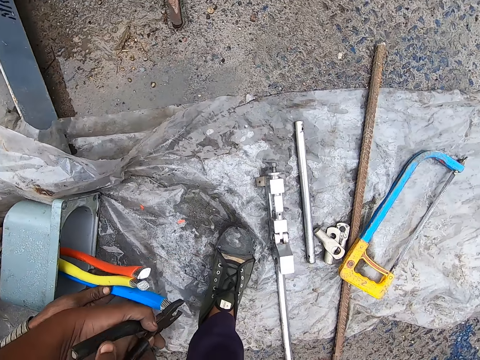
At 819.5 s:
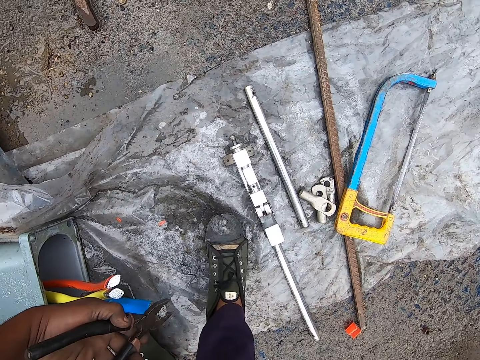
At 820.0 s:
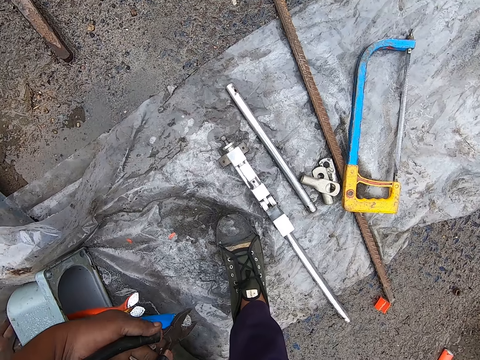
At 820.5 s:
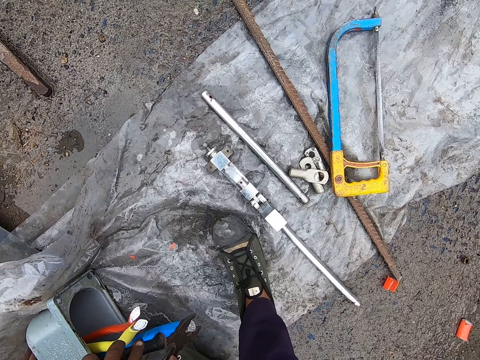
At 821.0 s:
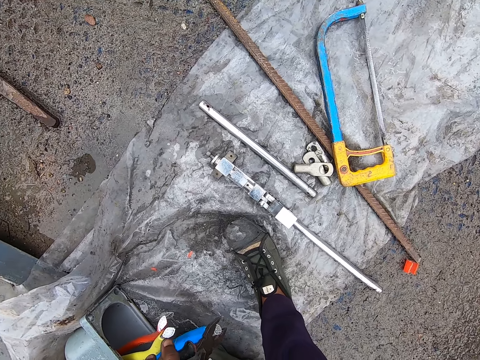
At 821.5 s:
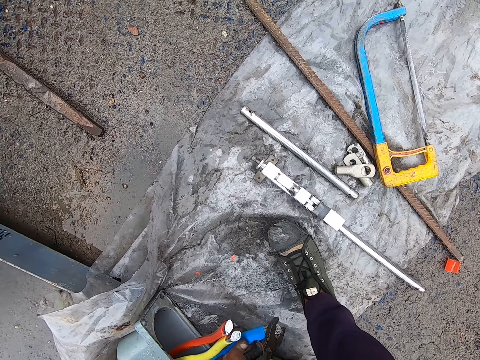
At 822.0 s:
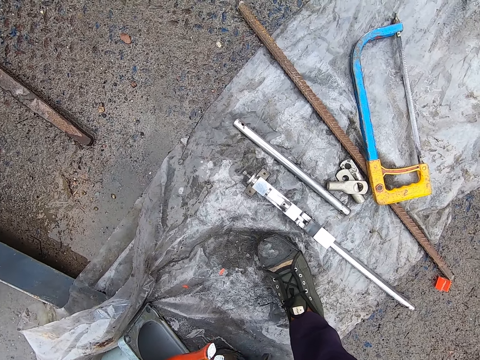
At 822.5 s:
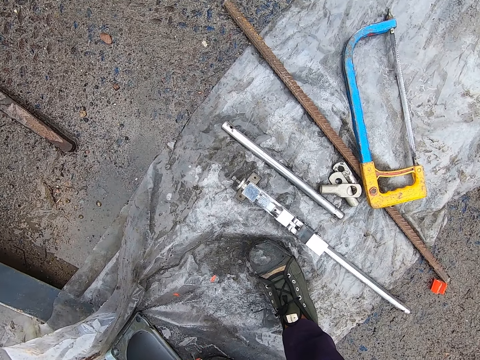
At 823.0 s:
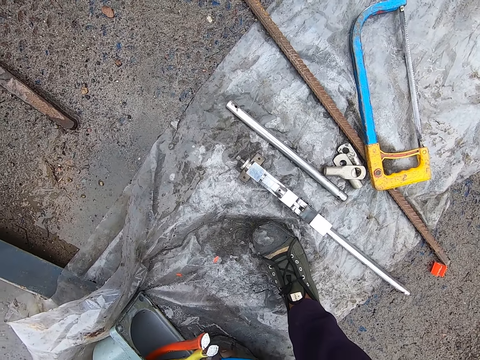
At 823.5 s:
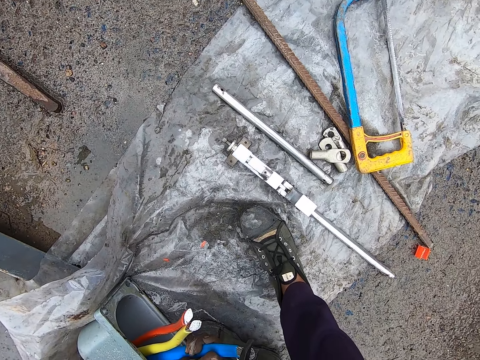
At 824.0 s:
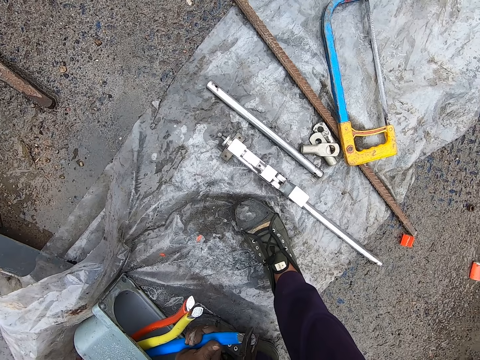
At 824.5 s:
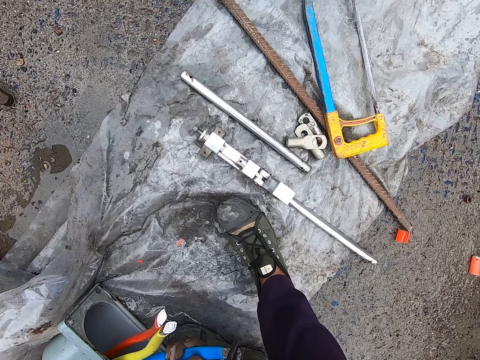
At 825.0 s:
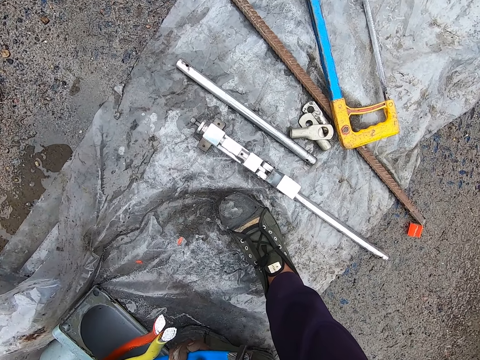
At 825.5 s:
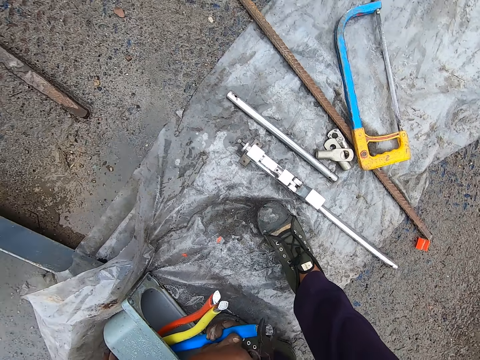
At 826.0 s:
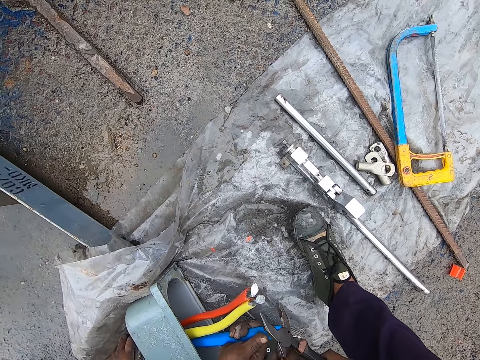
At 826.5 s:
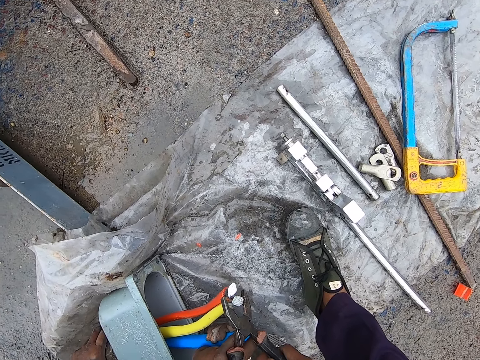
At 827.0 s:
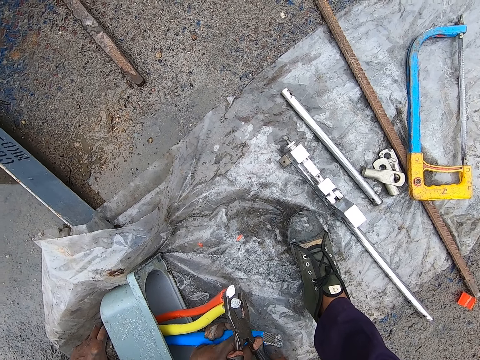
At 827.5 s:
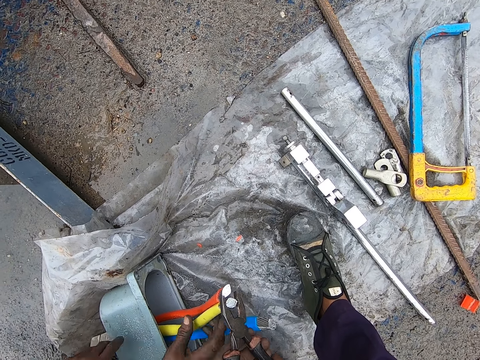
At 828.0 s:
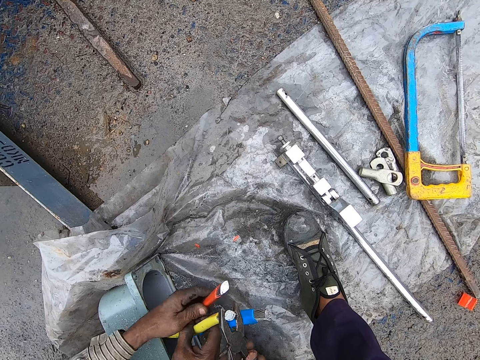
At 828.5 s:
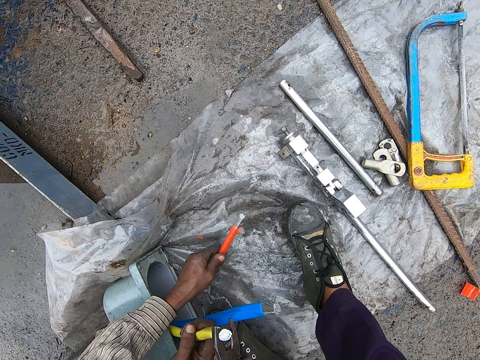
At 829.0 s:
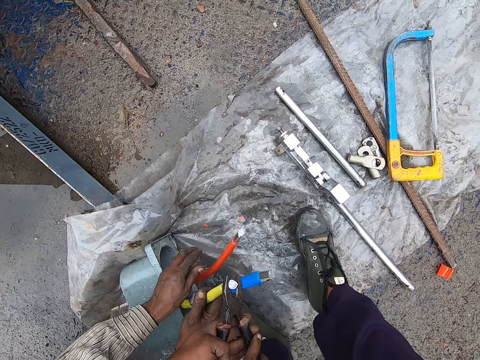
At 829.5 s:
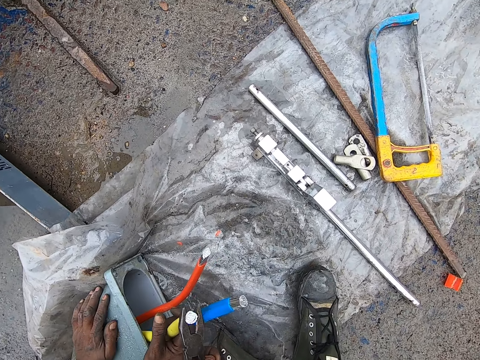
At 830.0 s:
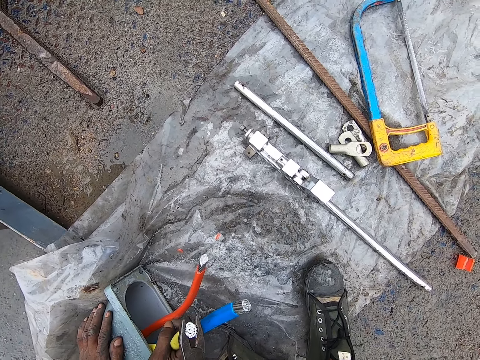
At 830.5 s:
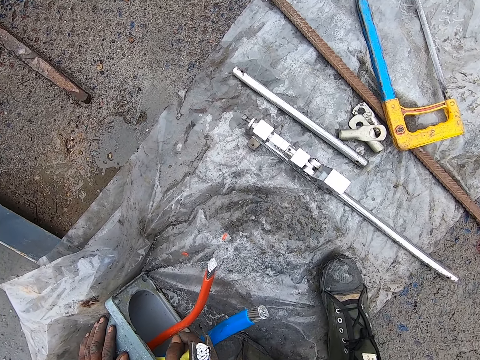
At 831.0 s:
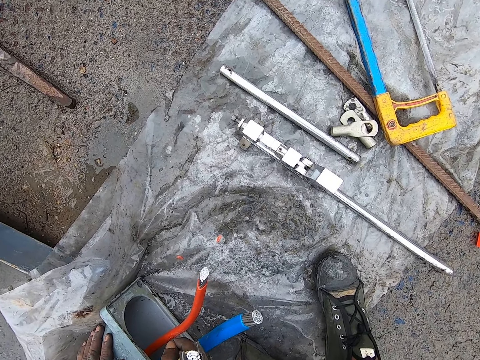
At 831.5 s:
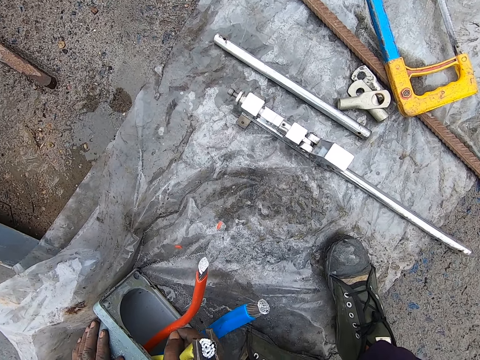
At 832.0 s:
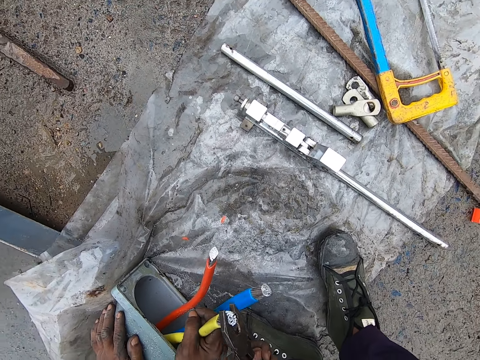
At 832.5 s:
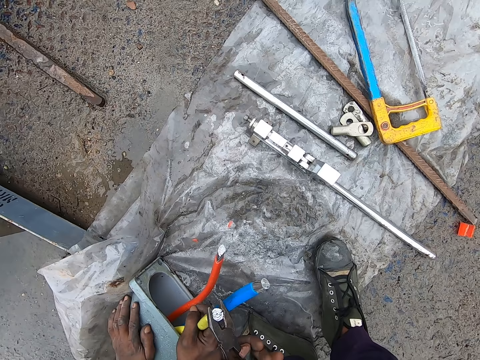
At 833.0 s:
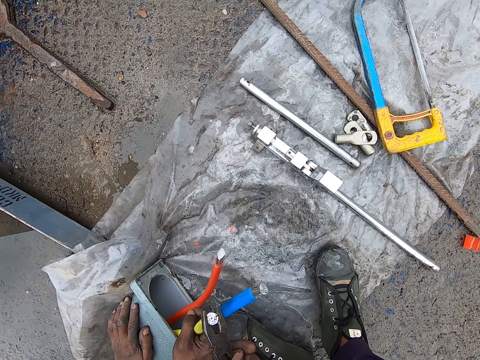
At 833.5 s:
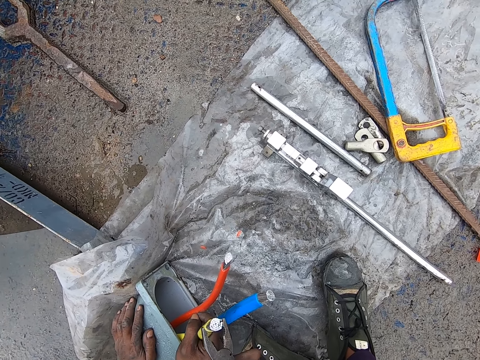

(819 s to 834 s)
The camera wearer interacts with a man. They use the pliers. They cut the wire cable with the pliers. The man separates two cables. The man holds the cables for the camera wearer to squeeze the ends. The camera wearer squeezes the electrical cable ends to fit a cable terminal end.

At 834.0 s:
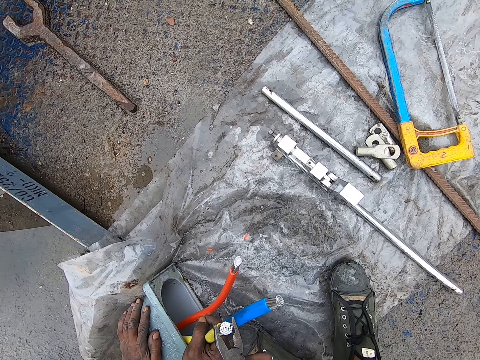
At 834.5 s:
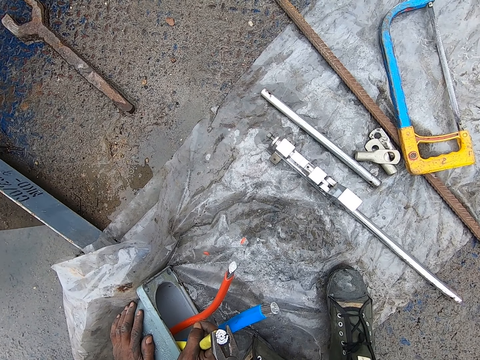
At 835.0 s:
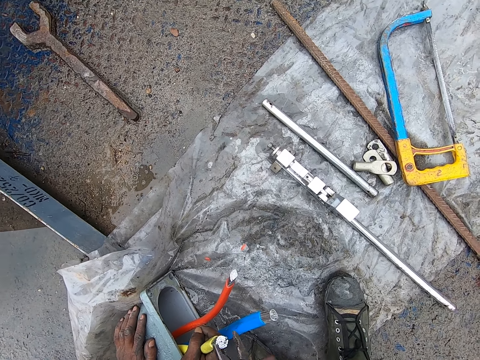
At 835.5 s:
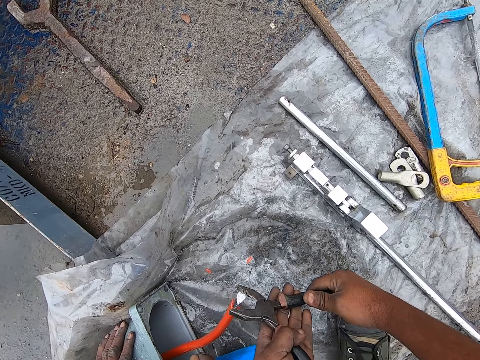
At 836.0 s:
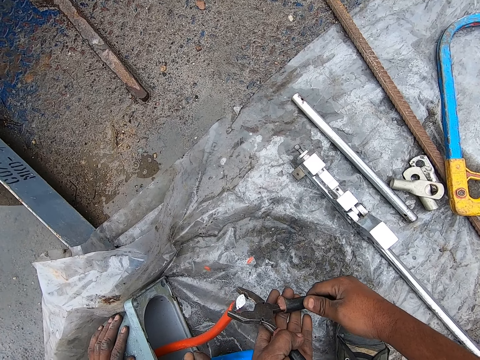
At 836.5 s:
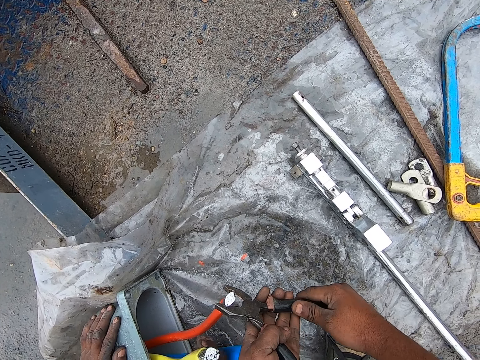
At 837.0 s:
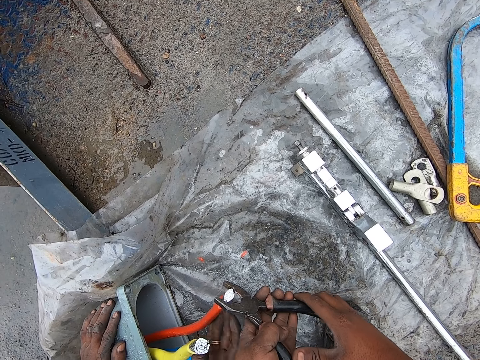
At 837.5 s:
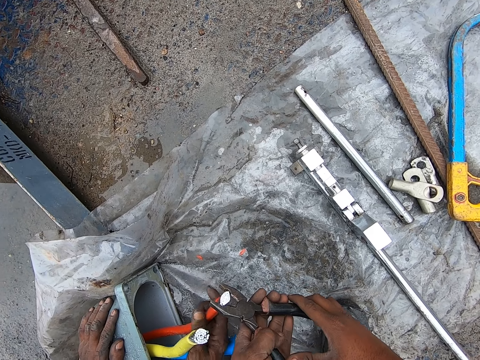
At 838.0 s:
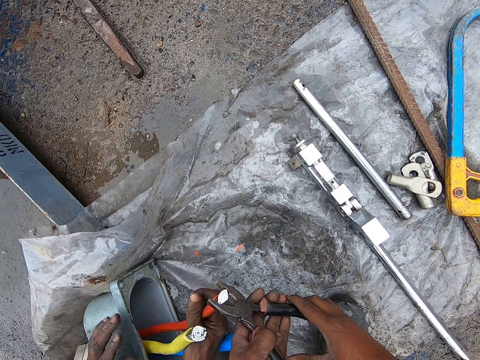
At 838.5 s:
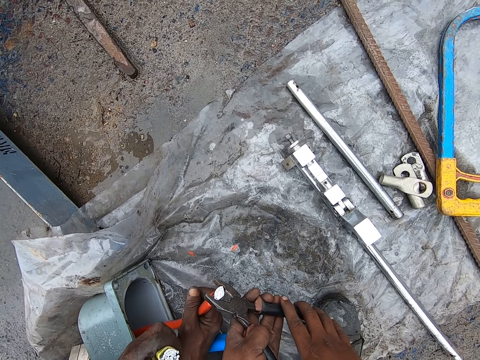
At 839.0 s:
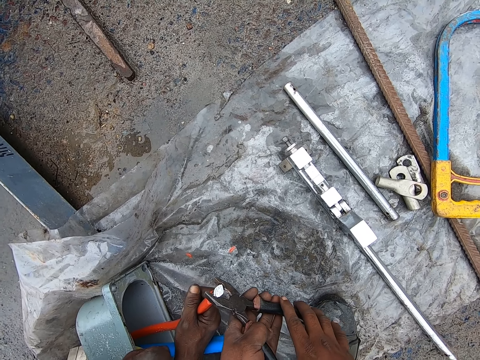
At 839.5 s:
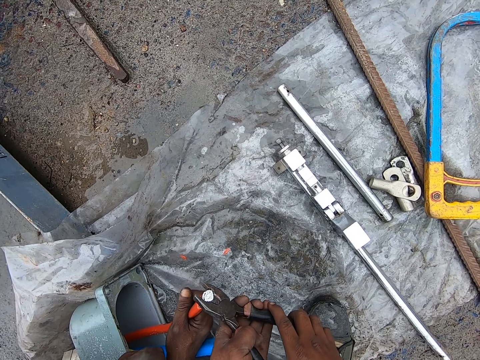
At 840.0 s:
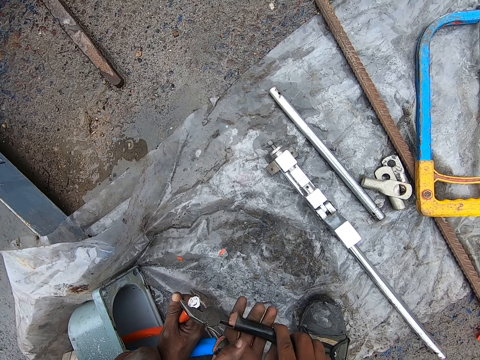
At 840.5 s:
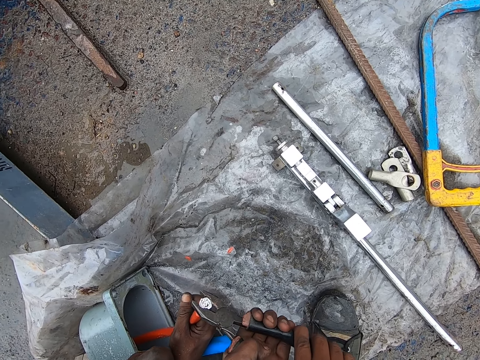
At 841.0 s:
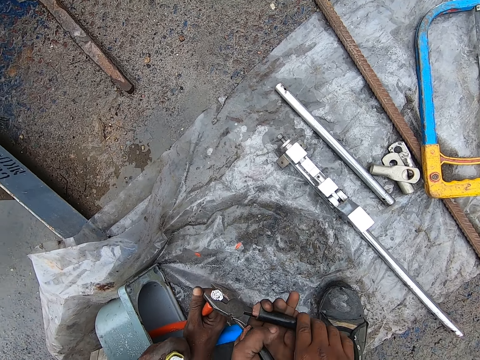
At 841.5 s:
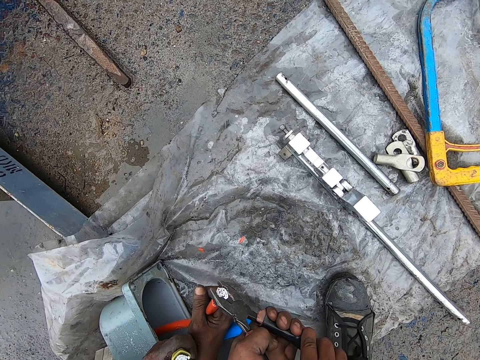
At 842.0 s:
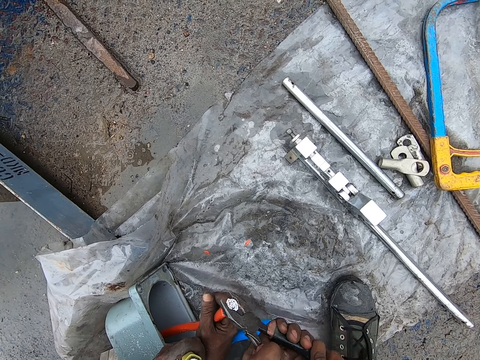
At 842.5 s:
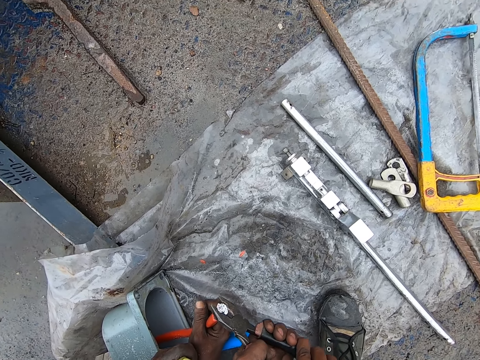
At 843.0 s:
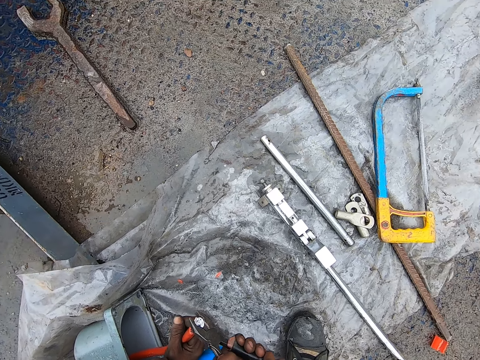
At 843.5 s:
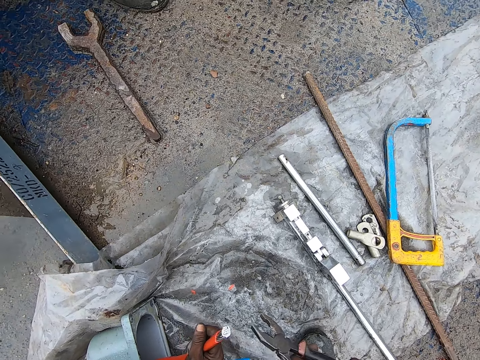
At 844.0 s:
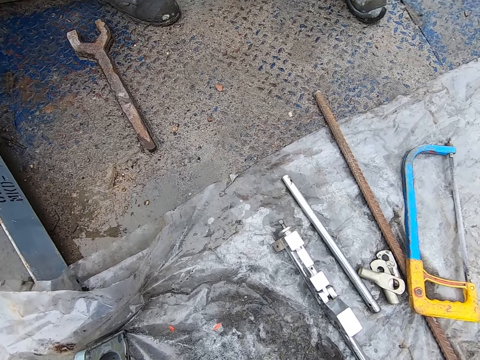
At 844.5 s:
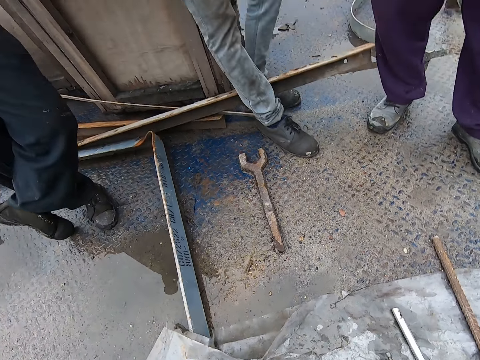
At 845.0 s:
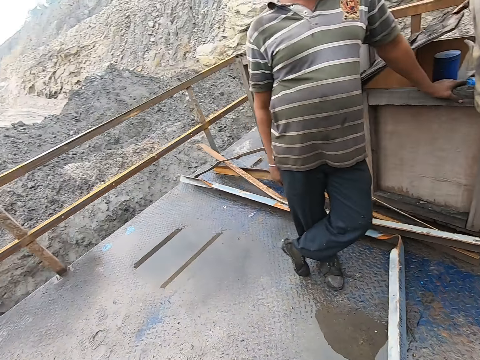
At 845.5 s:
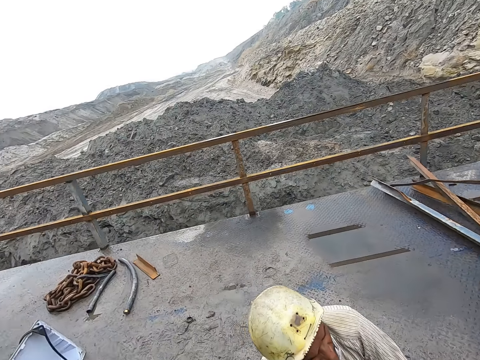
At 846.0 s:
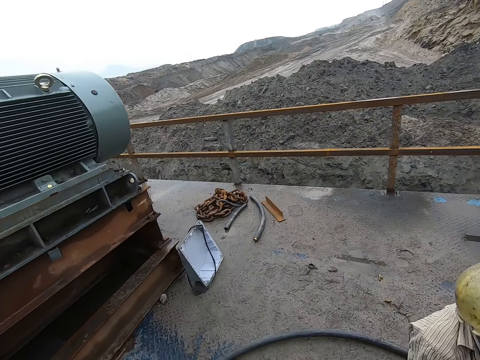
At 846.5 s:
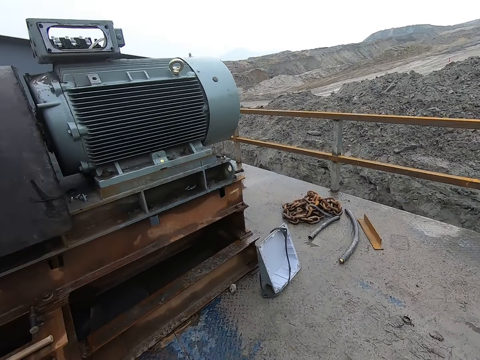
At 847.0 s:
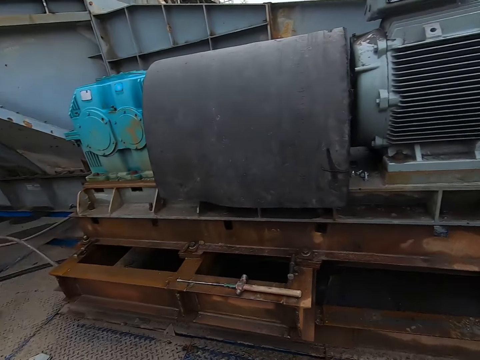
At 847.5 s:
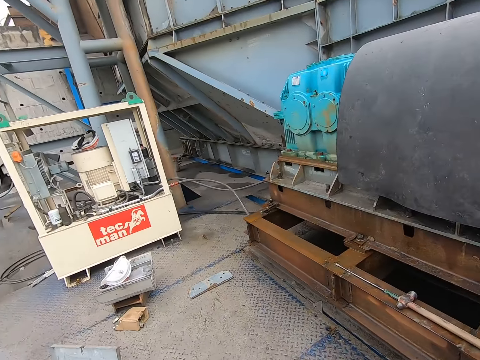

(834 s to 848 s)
The camera wearer places the pliers on a floor. They look around the place. They walk across an electrical work station.
